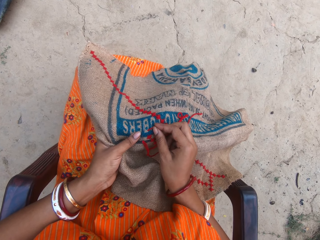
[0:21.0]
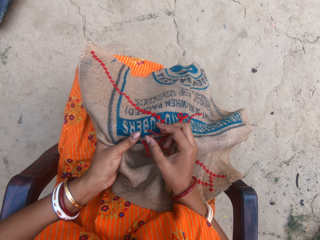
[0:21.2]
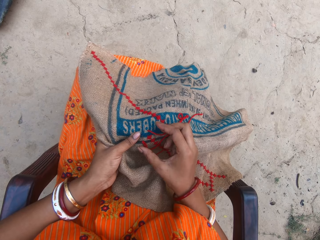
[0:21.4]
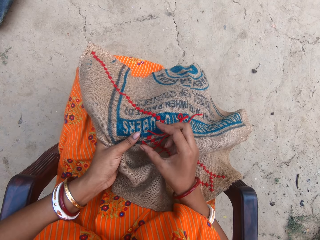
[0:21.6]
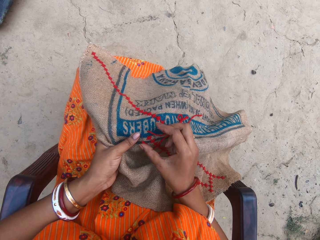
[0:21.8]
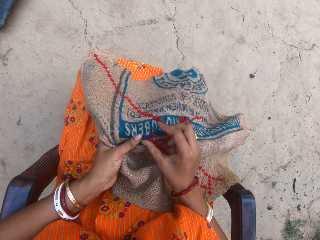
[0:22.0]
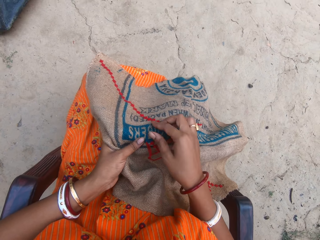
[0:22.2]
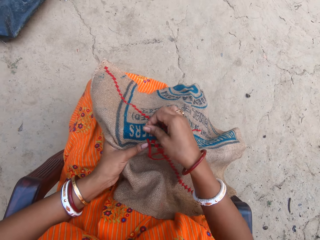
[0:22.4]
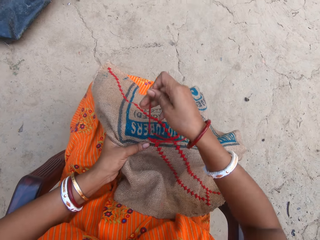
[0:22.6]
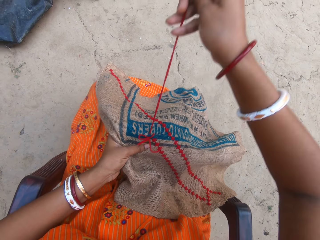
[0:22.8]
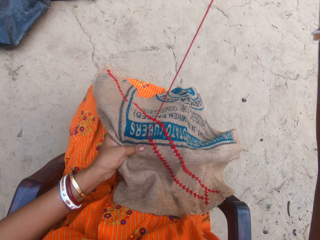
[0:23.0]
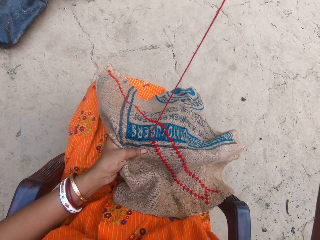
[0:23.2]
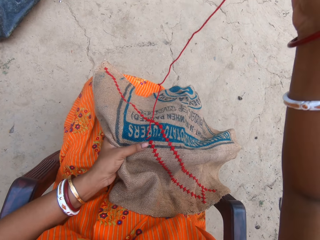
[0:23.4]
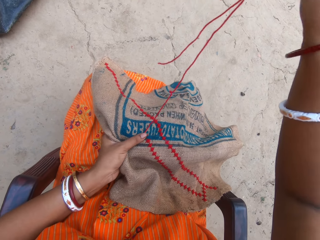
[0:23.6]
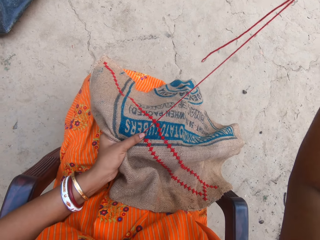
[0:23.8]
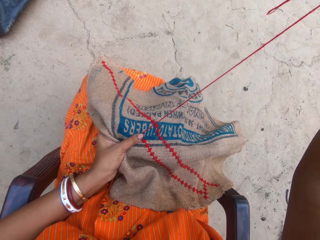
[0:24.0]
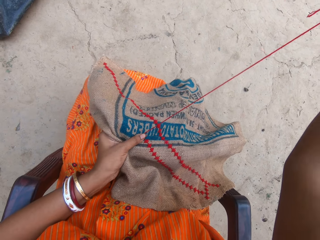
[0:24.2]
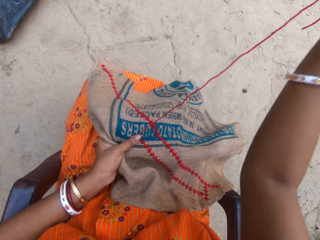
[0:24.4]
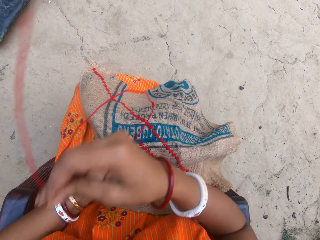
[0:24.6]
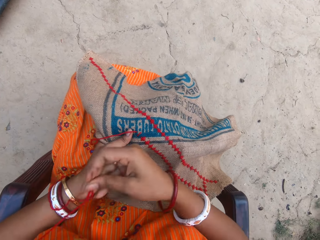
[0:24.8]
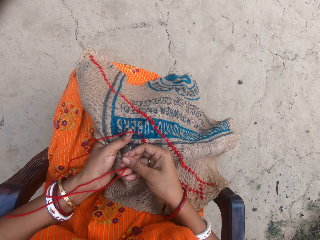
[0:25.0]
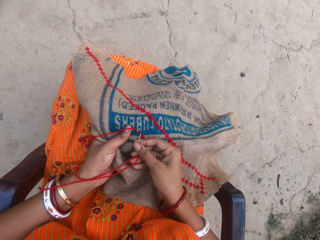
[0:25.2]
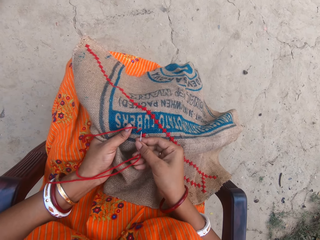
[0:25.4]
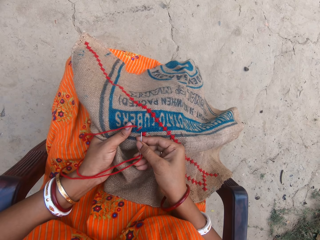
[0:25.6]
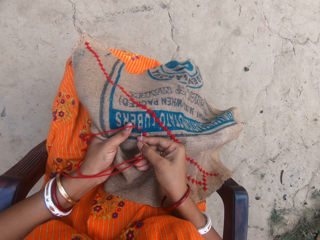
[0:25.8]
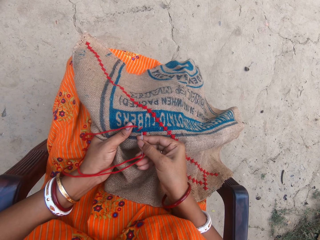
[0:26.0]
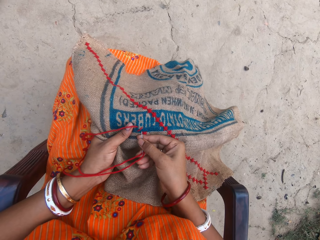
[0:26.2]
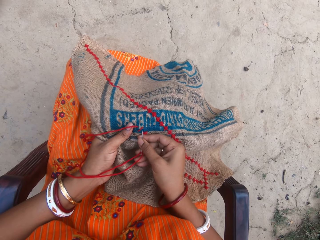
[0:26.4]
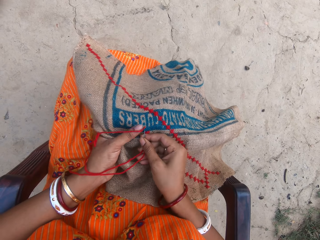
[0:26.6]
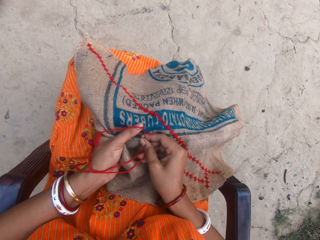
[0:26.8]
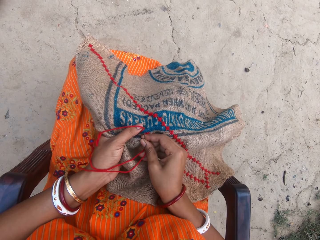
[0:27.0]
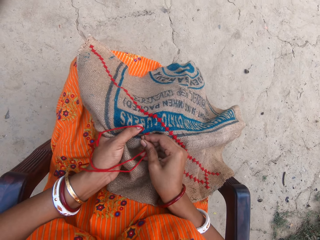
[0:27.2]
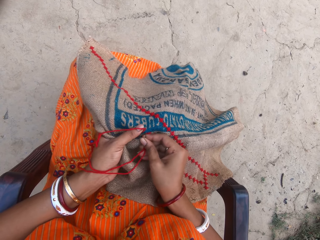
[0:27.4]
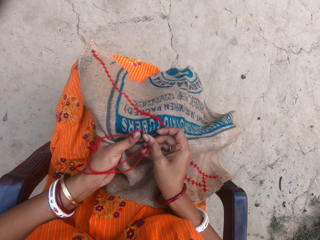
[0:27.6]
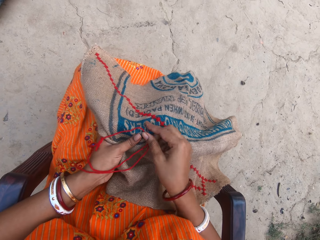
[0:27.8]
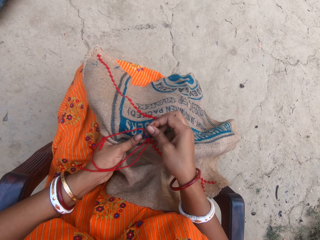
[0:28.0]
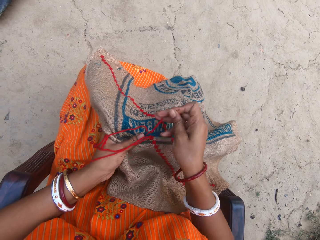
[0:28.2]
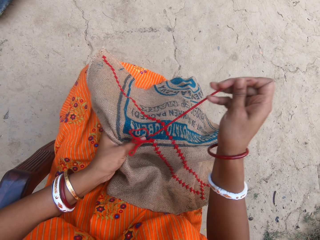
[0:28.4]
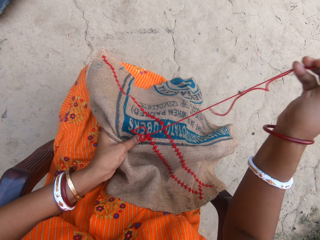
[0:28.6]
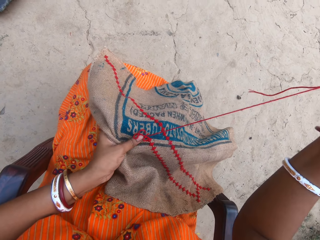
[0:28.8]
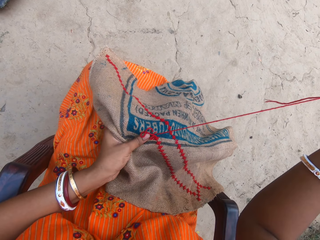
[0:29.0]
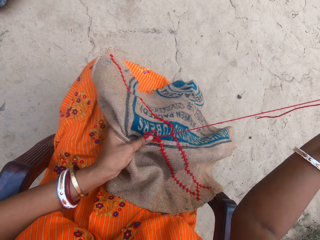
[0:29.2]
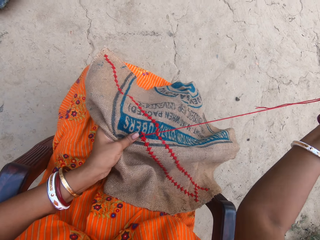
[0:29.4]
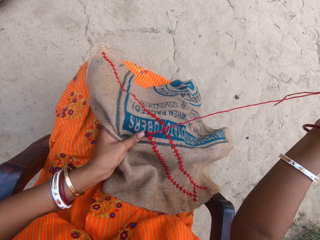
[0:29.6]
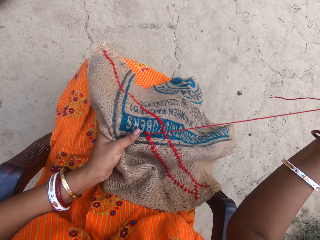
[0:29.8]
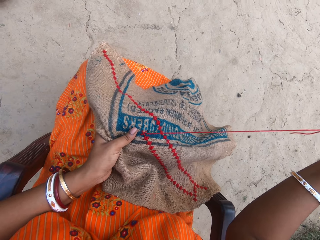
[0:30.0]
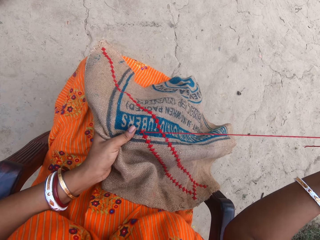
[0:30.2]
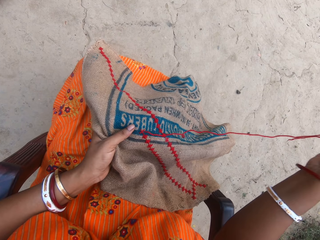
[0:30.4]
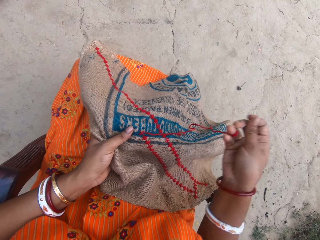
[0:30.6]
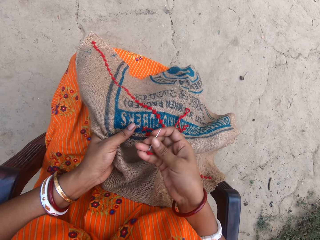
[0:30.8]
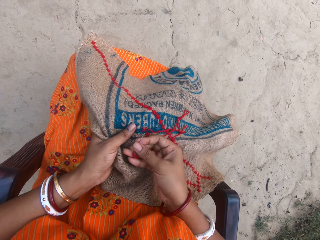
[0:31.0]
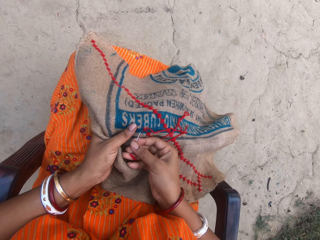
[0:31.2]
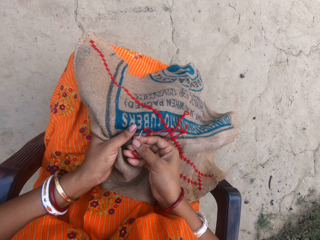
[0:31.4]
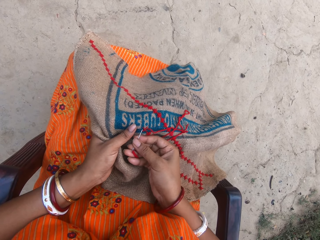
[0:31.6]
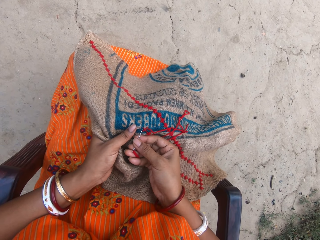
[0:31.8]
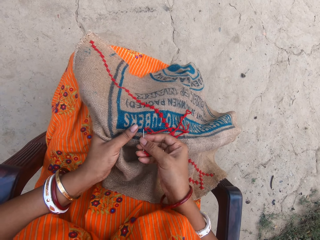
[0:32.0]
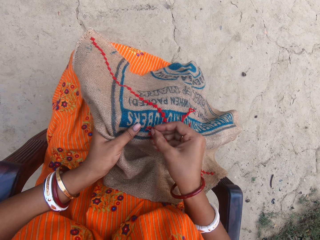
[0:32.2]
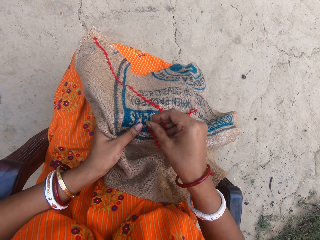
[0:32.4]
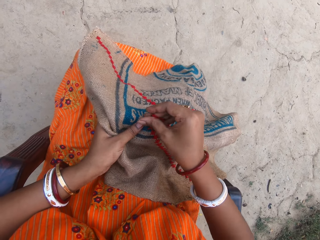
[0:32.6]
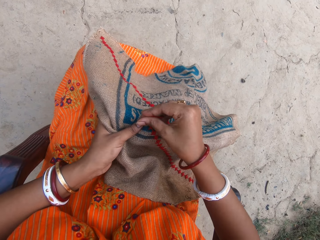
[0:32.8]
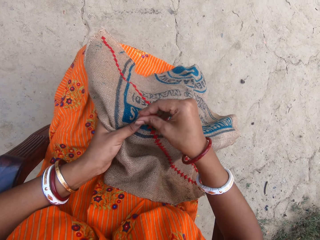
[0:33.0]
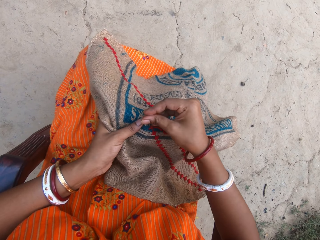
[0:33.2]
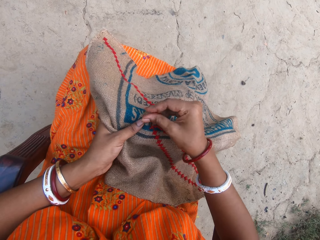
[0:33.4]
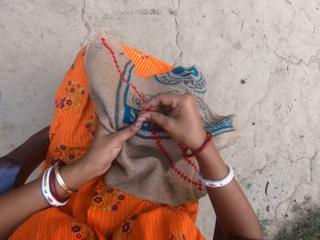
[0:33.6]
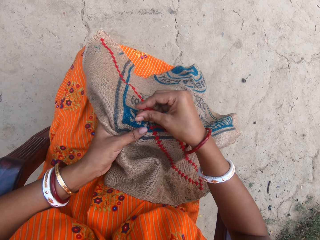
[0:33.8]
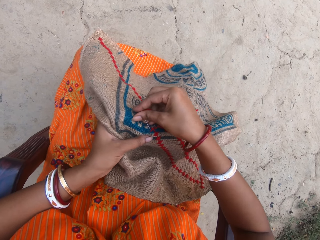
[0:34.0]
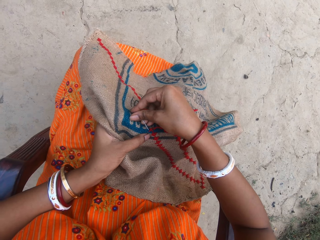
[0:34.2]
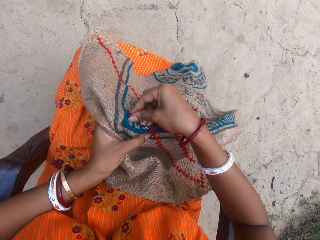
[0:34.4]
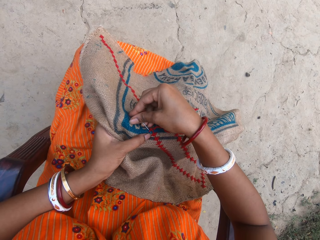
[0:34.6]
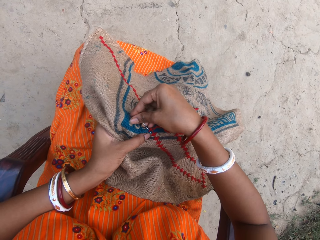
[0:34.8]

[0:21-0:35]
The camera wearer pulls a thread. They knit a sack. They pull the thread. They knit the sack.

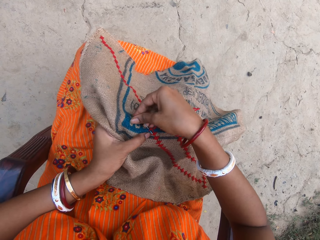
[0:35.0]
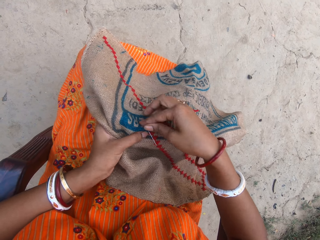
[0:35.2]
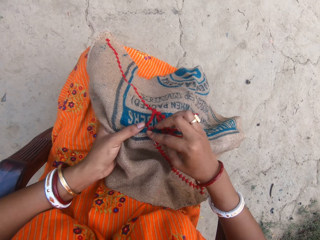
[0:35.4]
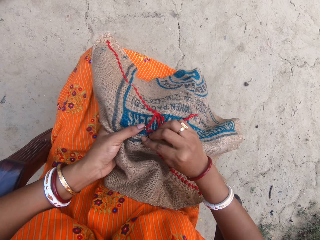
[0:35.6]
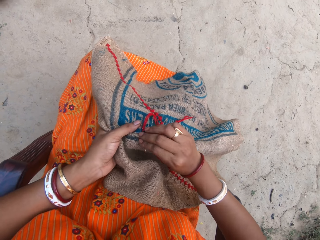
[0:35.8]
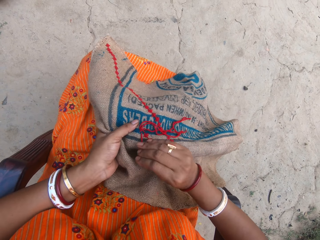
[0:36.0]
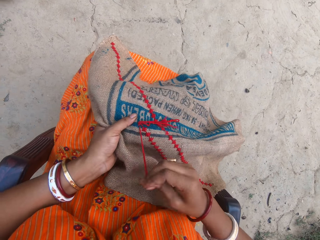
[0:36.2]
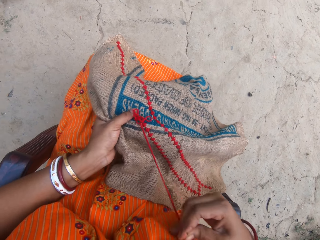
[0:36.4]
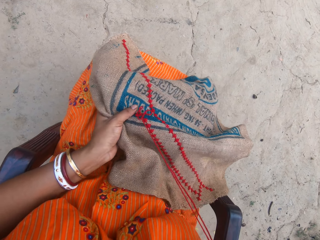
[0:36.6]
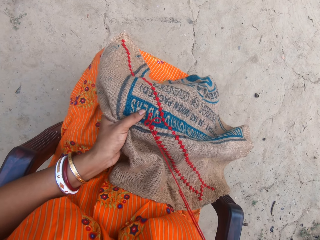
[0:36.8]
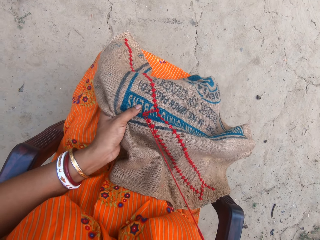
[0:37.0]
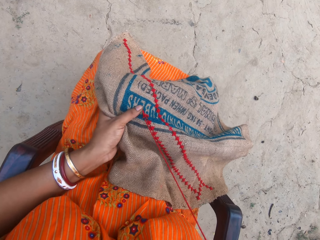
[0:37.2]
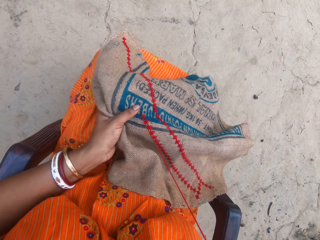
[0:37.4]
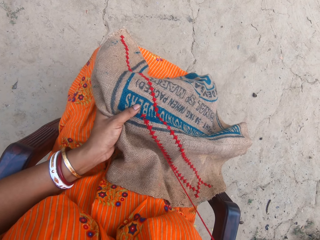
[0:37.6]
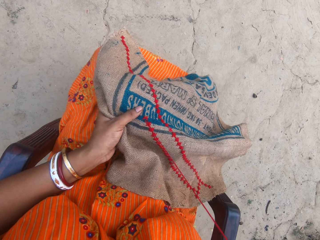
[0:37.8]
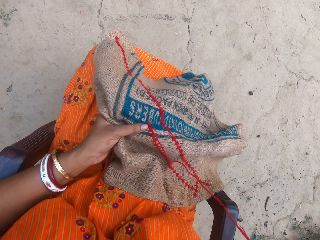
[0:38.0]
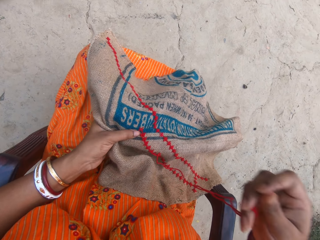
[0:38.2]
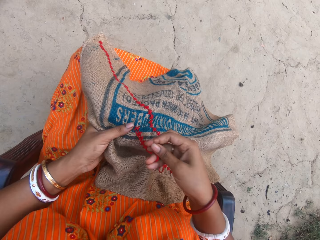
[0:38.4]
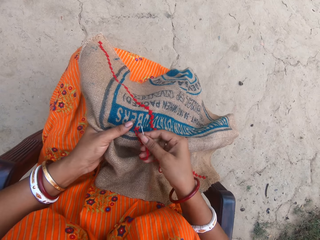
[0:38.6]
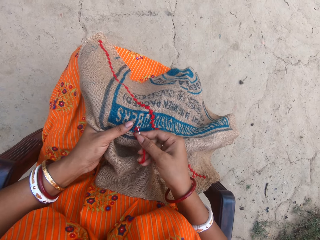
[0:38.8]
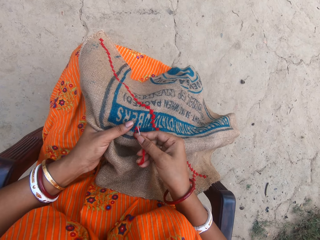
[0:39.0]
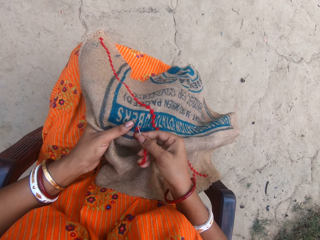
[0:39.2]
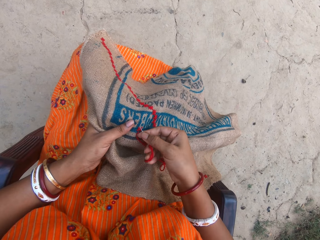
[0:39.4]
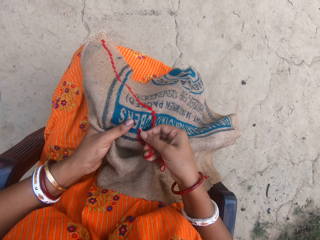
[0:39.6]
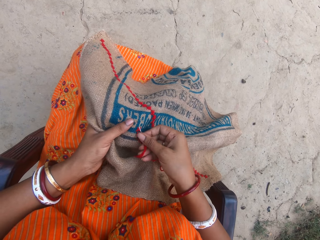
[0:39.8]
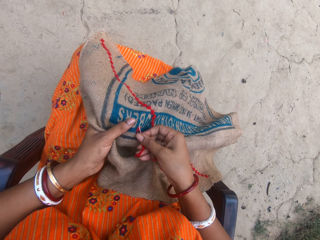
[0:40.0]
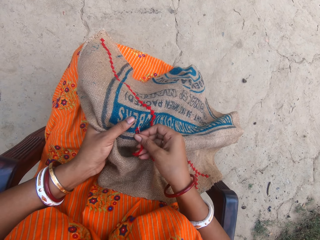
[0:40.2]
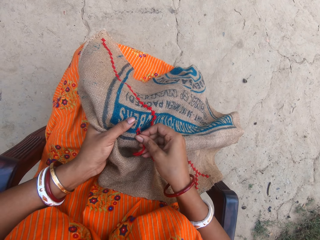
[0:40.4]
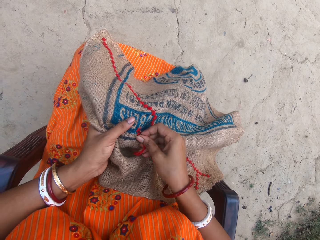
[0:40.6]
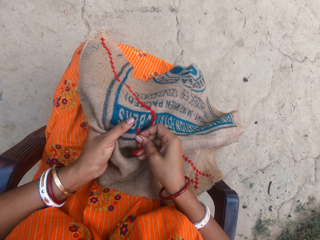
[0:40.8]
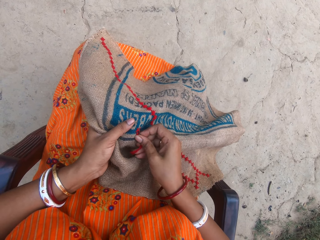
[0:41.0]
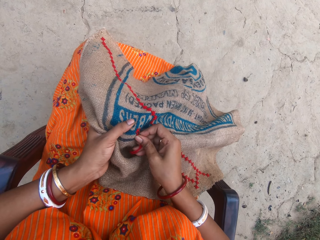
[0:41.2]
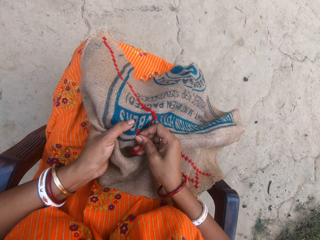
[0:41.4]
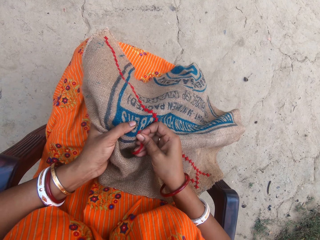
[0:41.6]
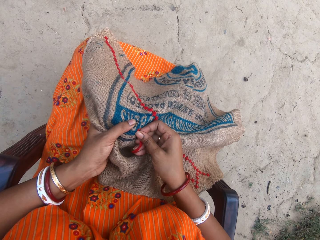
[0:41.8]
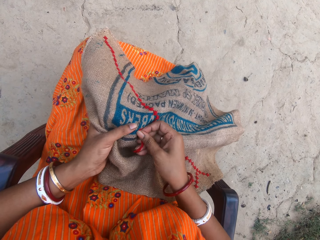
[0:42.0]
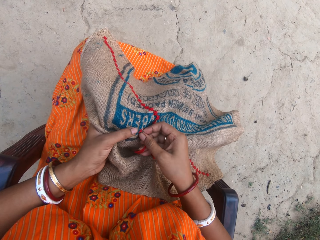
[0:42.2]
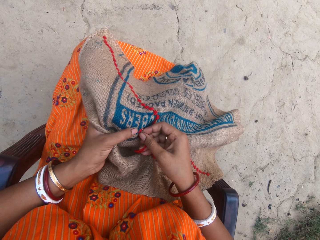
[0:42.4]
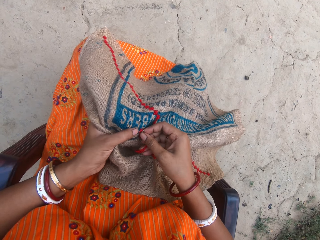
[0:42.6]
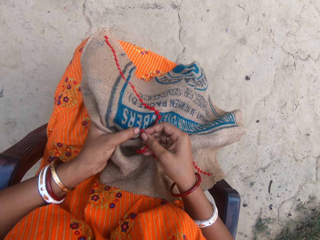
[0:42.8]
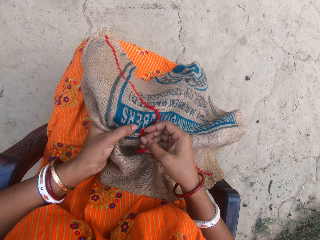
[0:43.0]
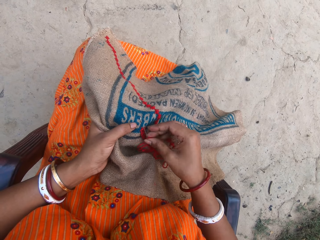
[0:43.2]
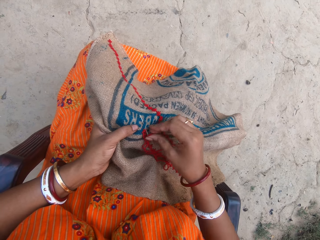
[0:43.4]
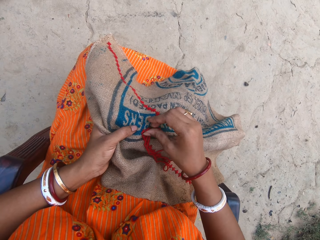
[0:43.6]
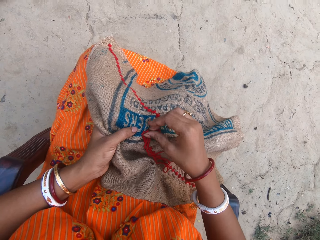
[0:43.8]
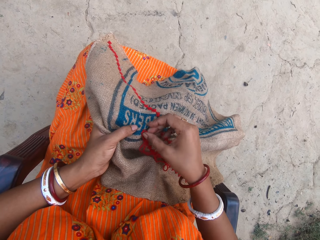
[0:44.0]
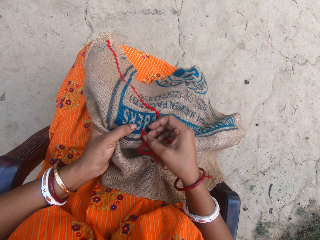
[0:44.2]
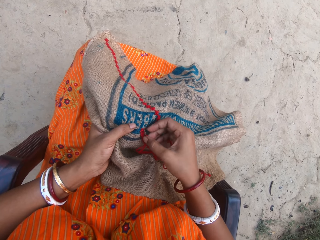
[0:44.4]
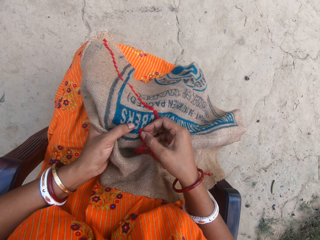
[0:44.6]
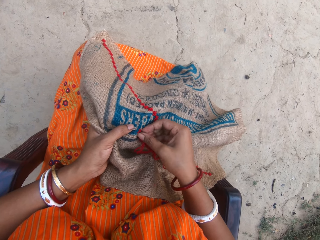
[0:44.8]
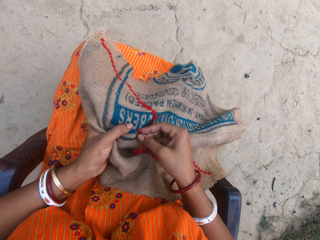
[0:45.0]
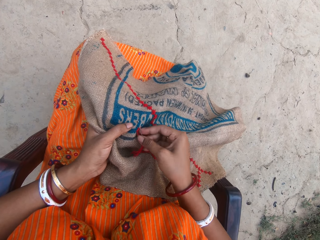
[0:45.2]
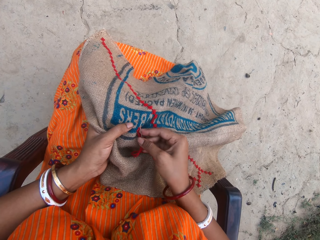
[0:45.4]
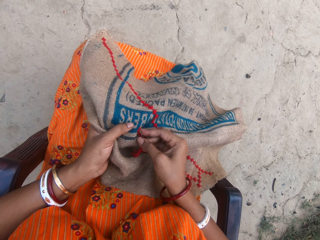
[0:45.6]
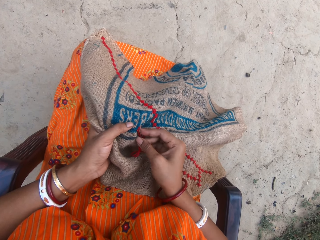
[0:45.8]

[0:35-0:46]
The camera wearer pulls a thread. They knit a sack.
